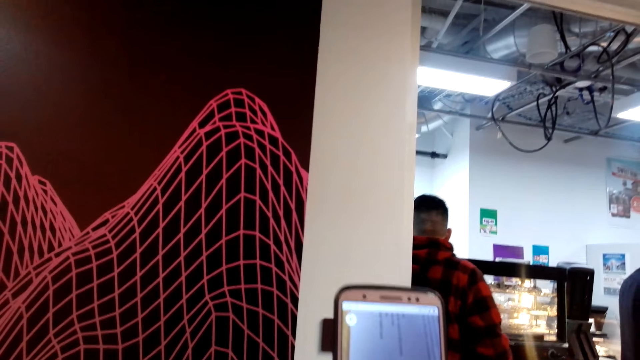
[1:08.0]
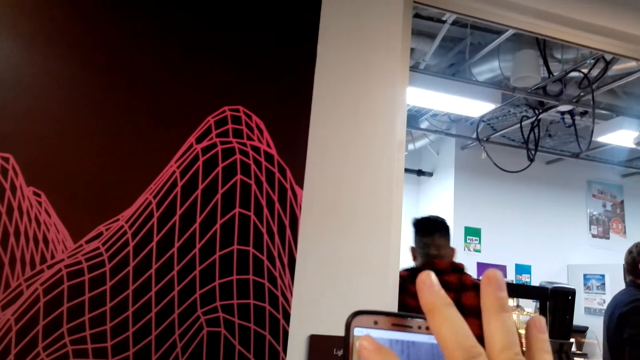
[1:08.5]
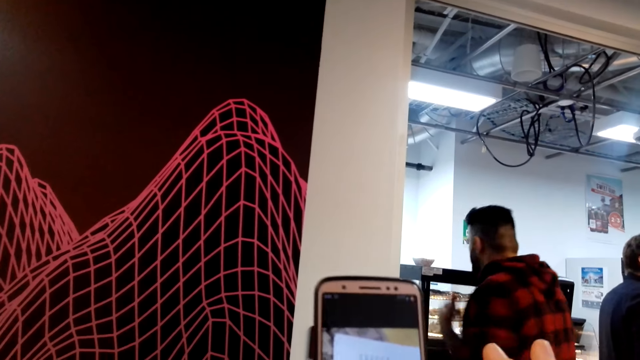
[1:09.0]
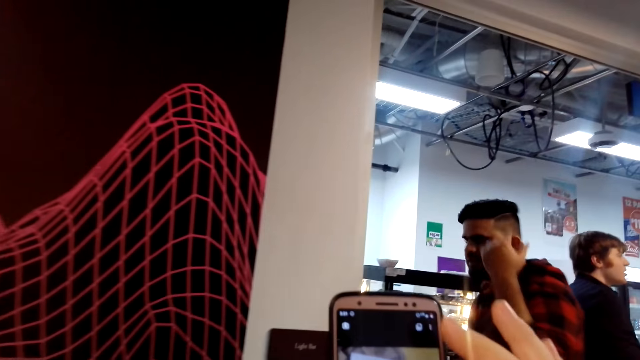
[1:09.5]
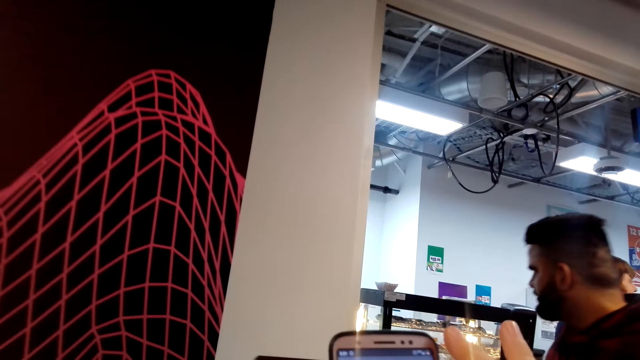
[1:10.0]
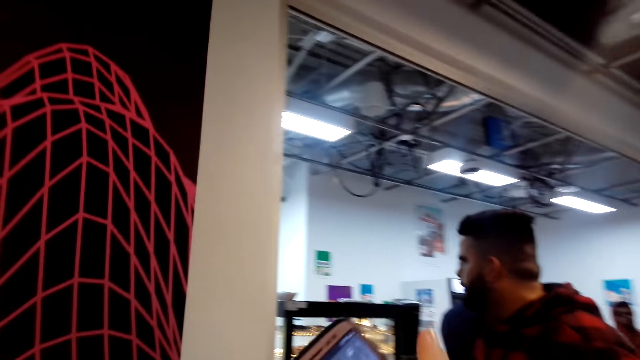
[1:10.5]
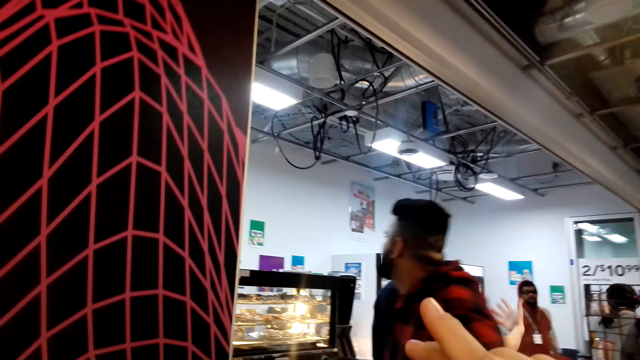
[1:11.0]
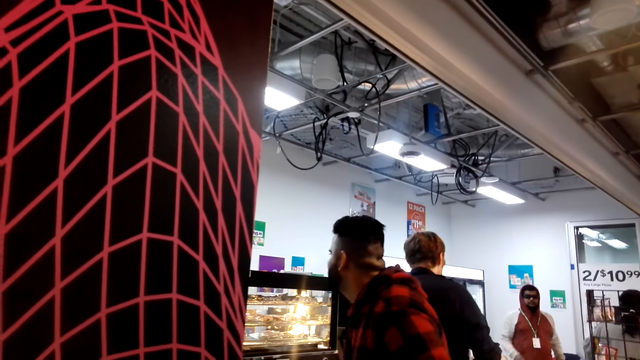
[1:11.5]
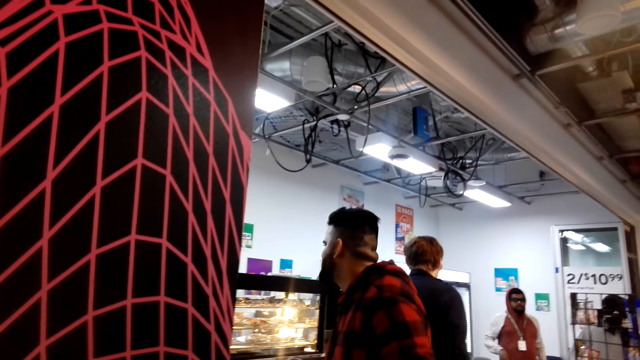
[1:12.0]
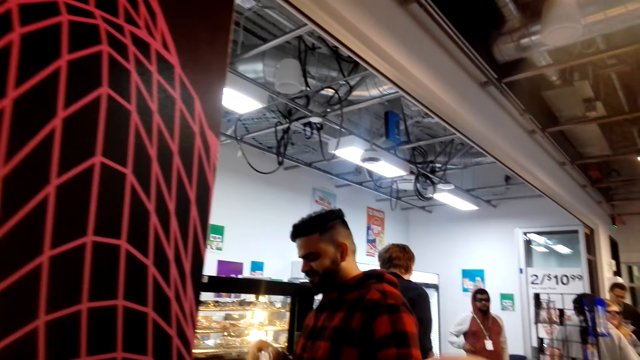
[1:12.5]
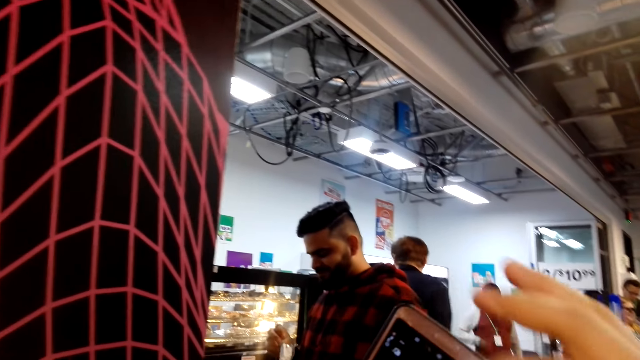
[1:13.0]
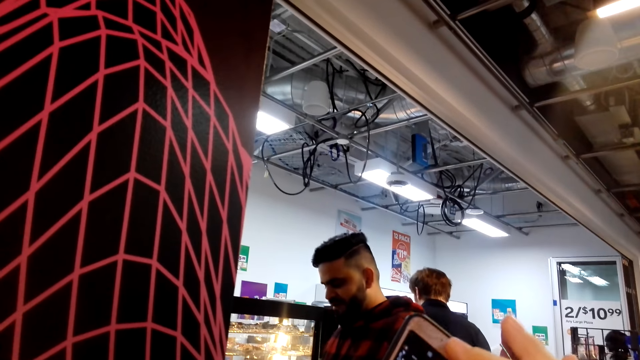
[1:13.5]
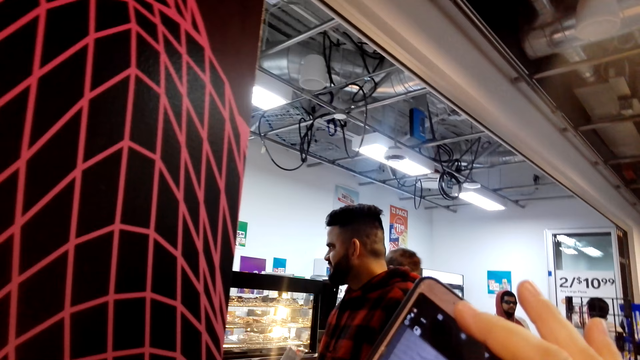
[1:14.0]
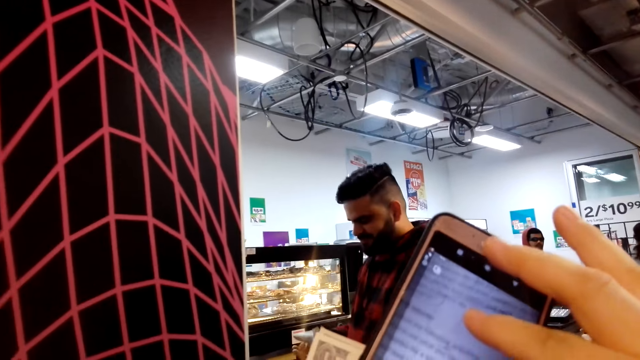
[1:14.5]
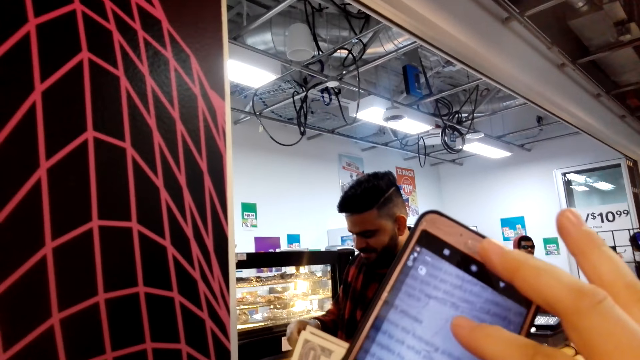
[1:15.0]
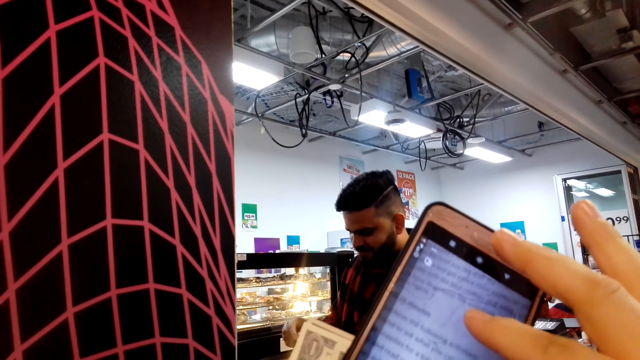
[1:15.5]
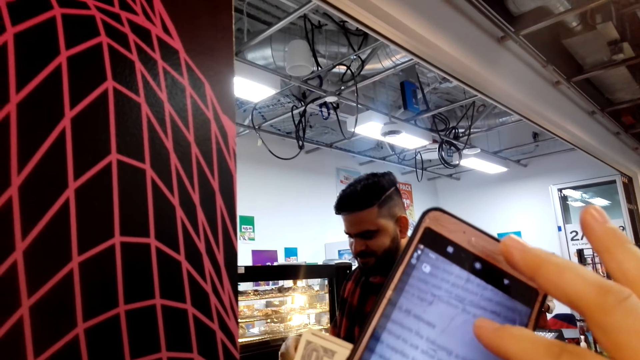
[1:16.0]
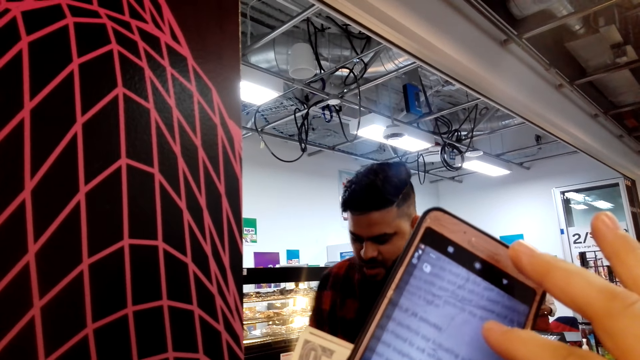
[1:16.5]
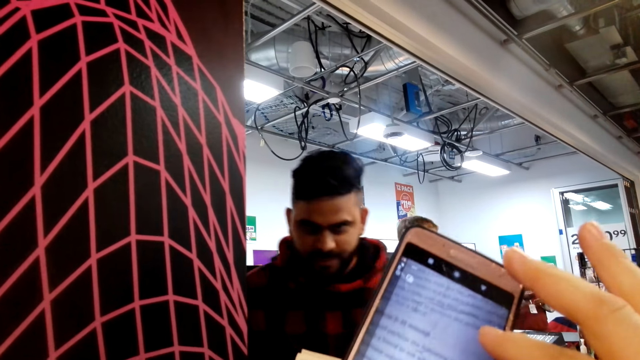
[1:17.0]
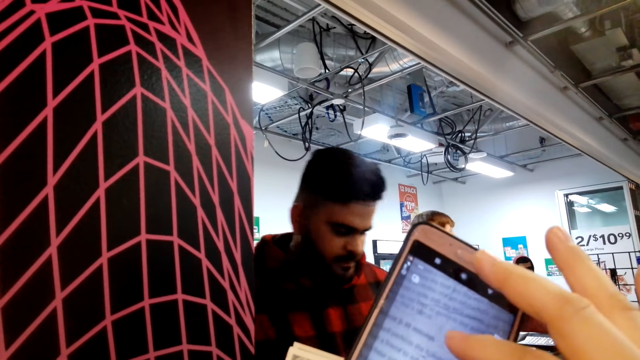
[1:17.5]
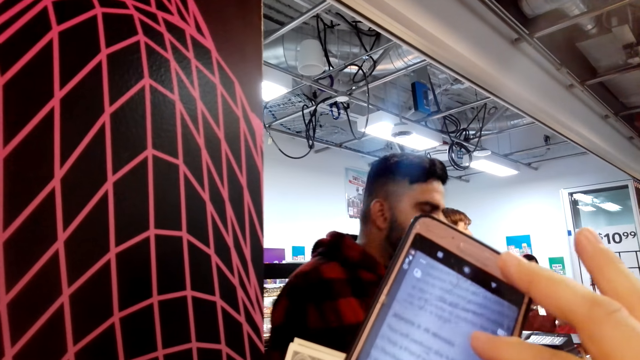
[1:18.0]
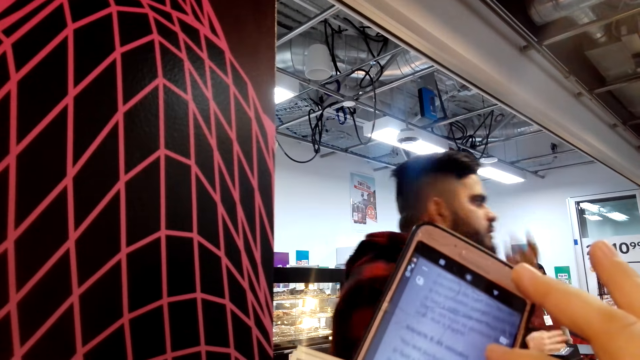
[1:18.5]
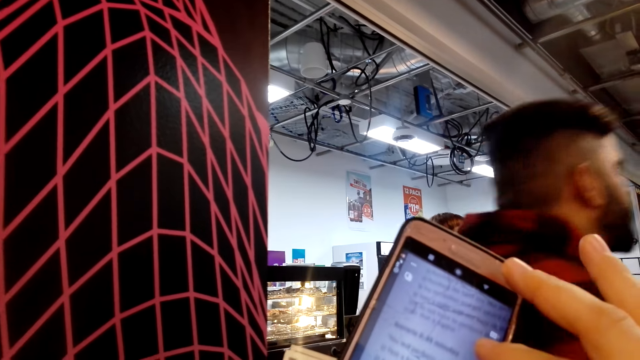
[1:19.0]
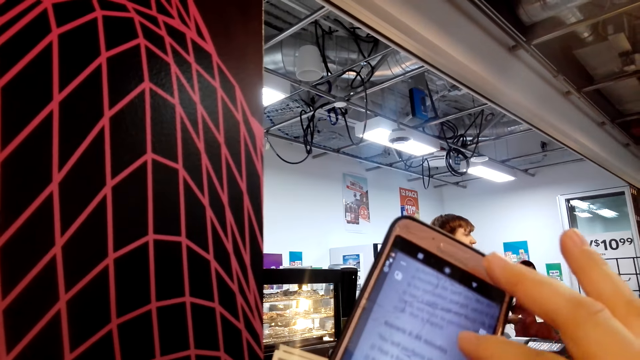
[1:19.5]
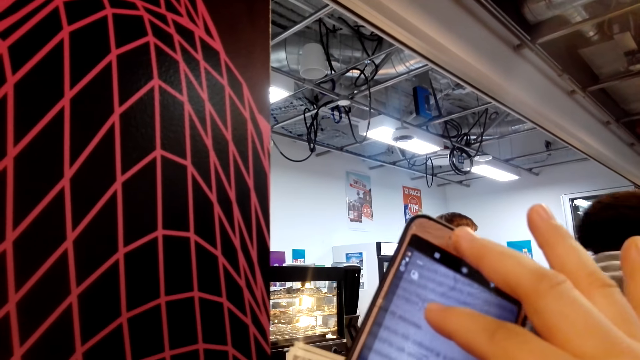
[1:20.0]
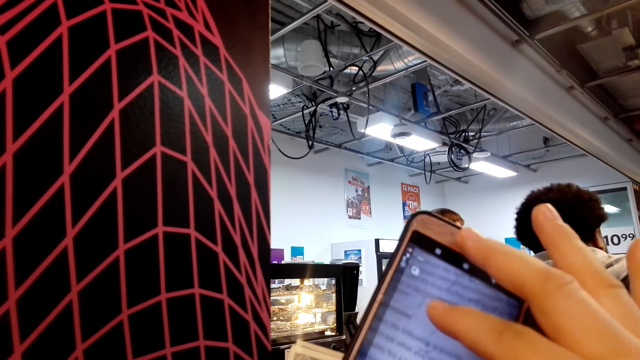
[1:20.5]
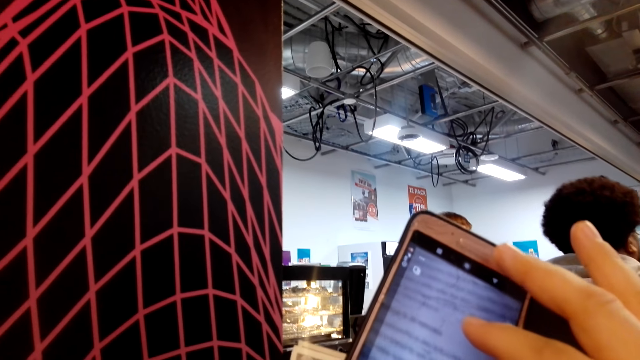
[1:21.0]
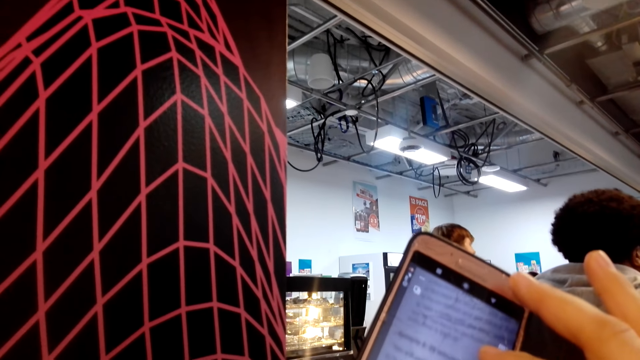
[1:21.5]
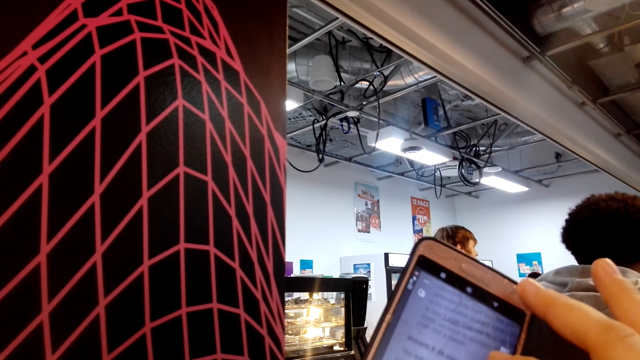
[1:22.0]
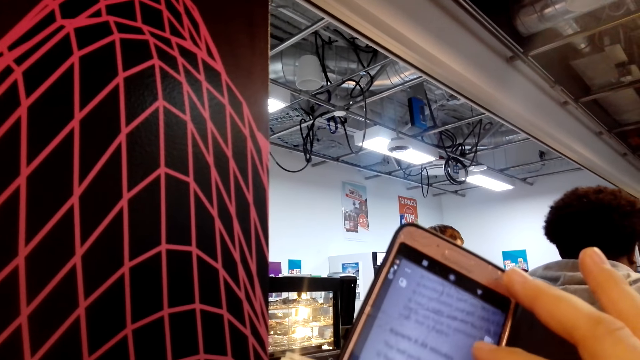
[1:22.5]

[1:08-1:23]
A man talks. The man interacts with friends. The camera wearer uses the phone. The man eats.

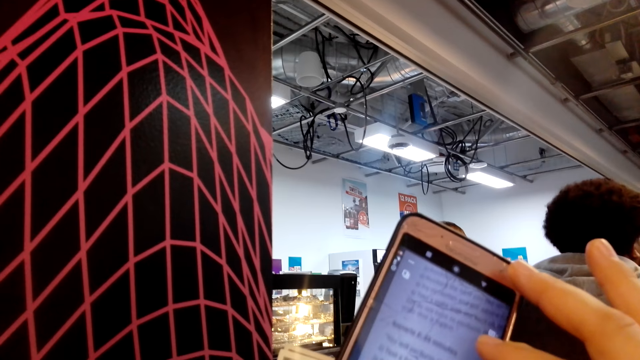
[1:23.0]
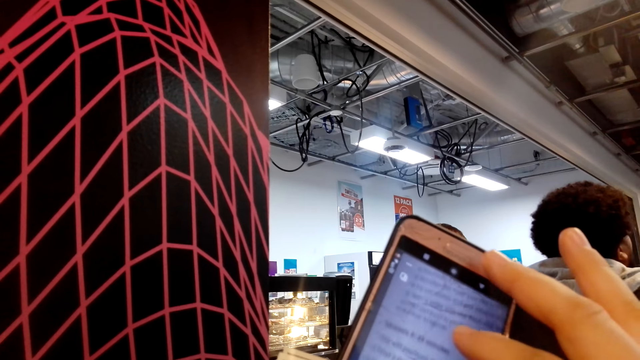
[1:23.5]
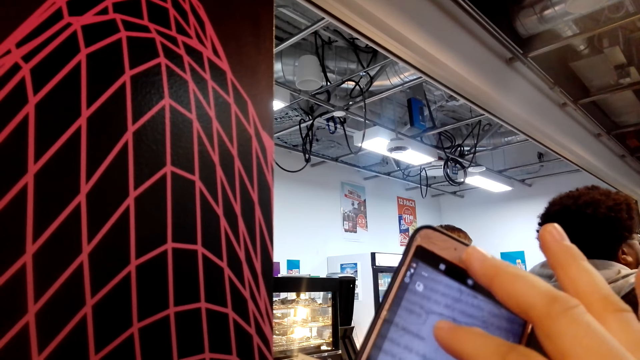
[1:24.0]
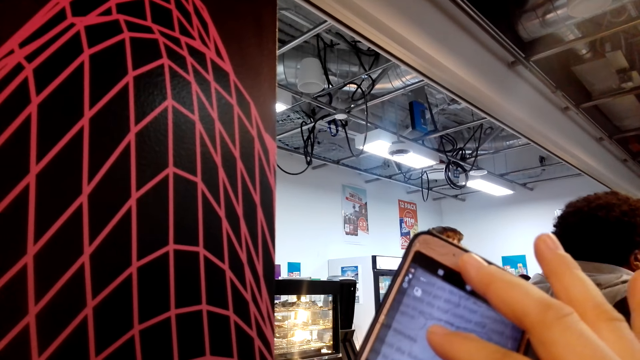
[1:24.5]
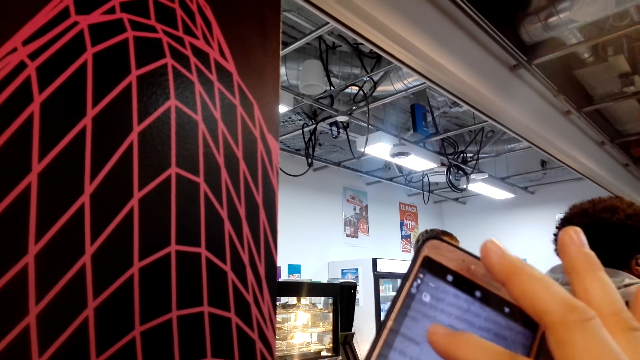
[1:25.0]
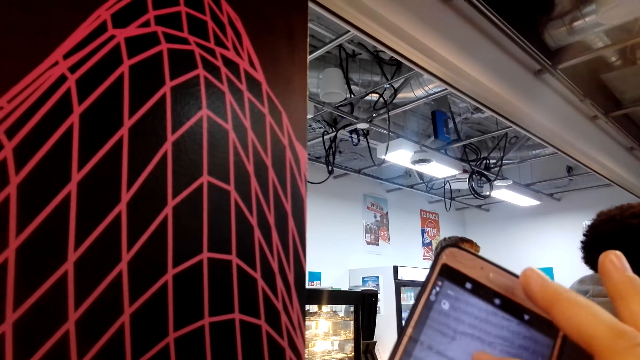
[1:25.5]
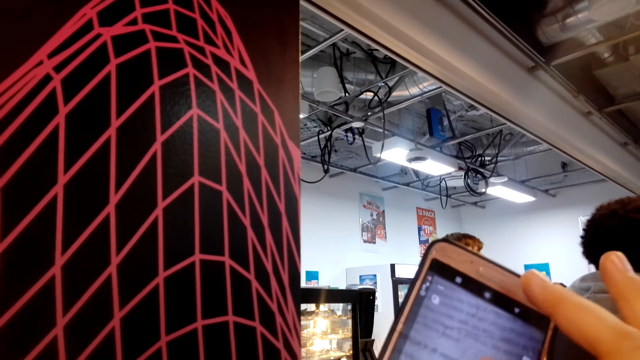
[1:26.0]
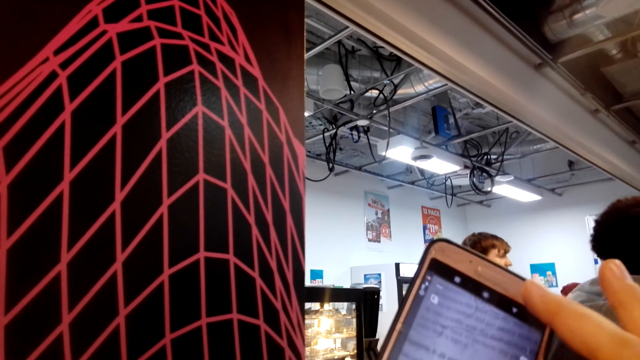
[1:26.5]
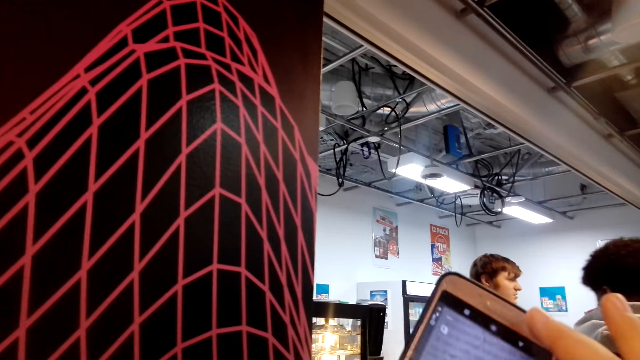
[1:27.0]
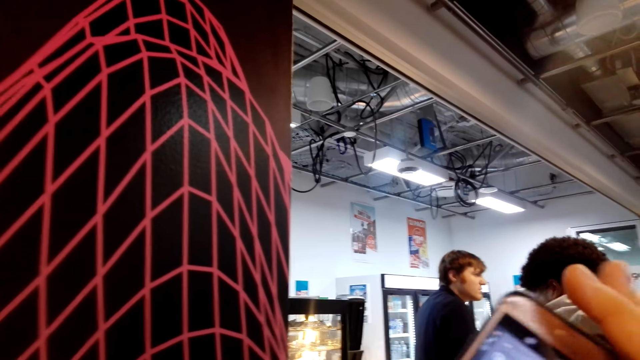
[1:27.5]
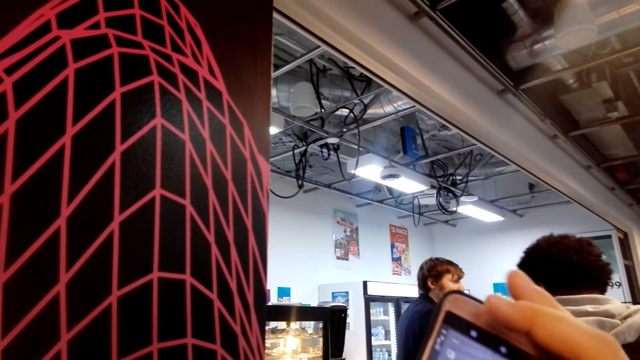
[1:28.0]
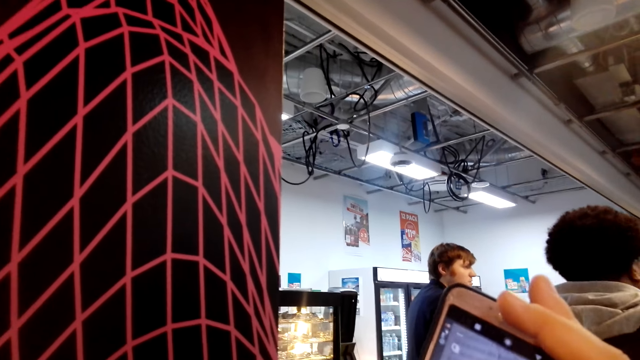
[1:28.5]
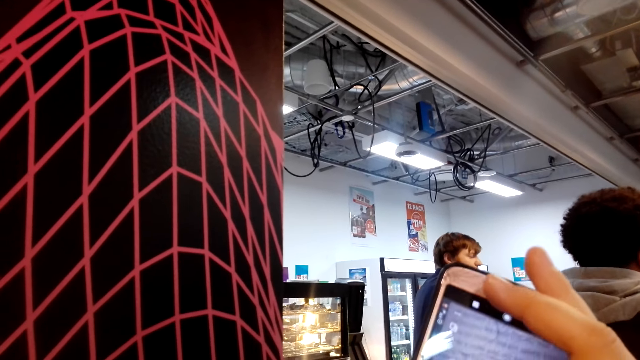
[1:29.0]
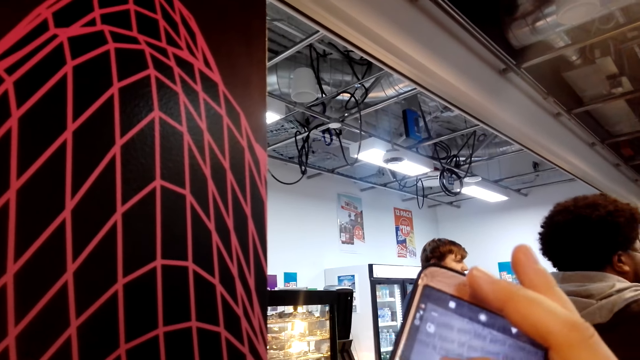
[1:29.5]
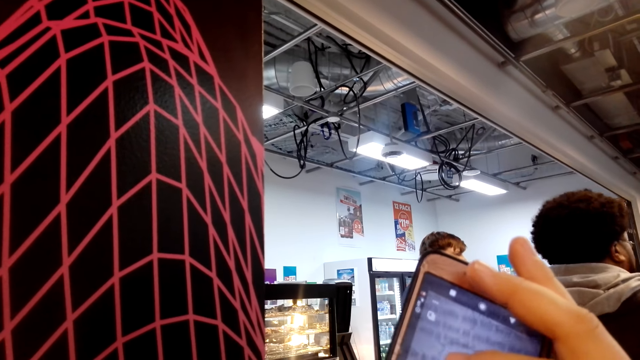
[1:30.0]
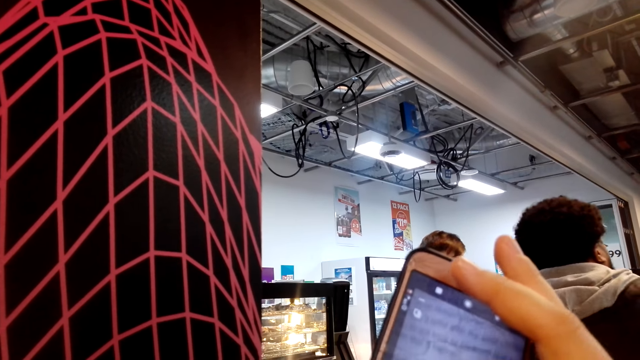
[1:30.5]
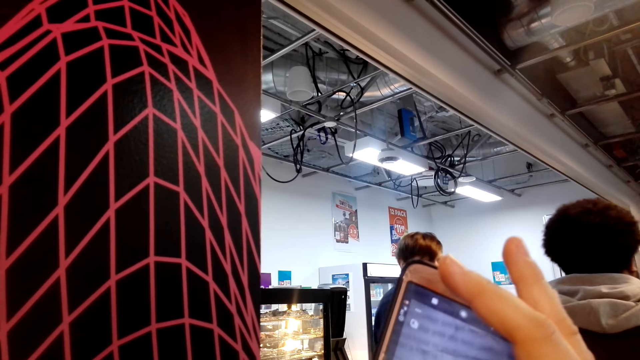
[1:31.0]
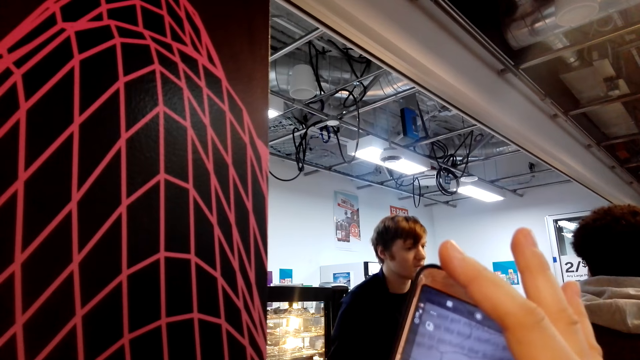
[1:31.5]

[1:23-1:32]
A man walks past the camera wearer.
